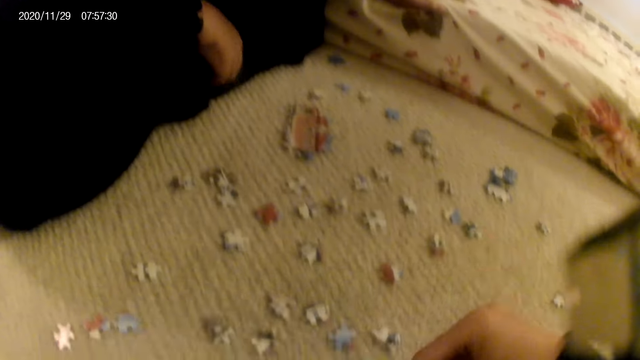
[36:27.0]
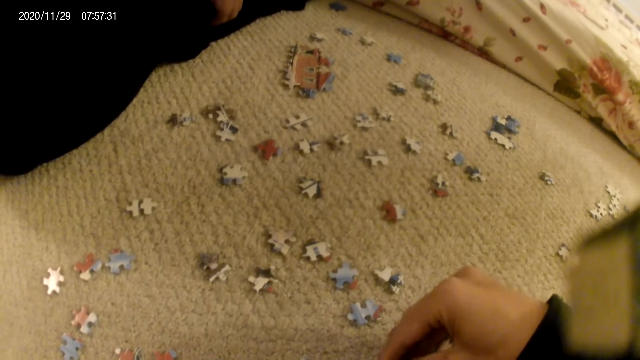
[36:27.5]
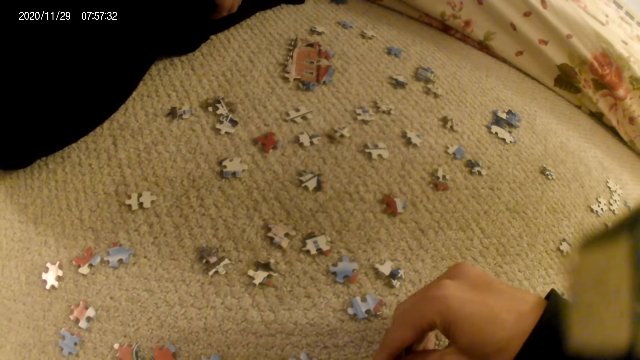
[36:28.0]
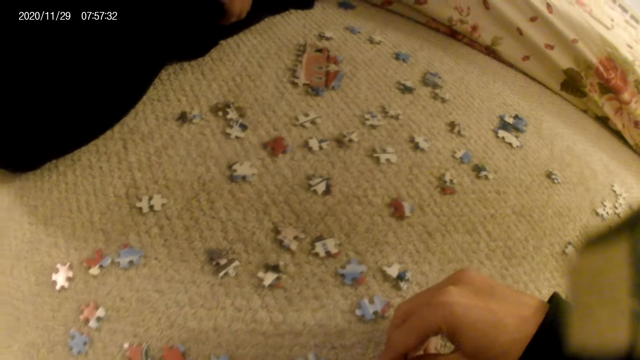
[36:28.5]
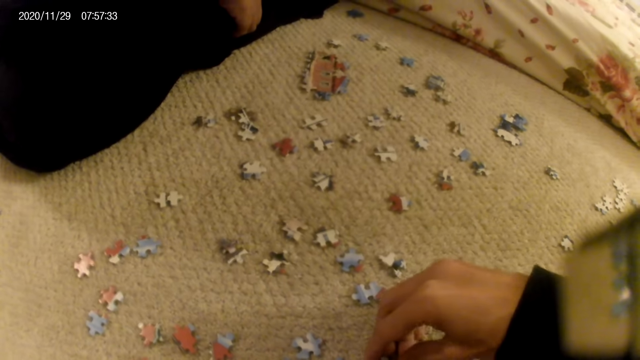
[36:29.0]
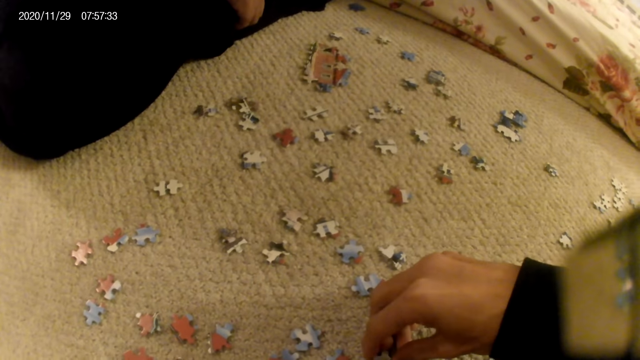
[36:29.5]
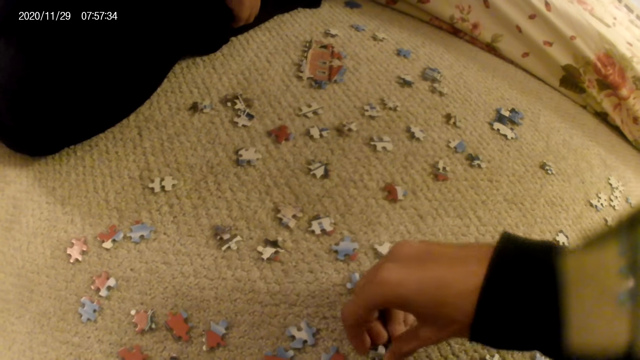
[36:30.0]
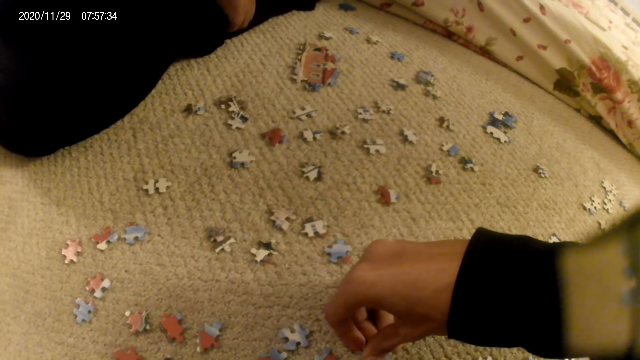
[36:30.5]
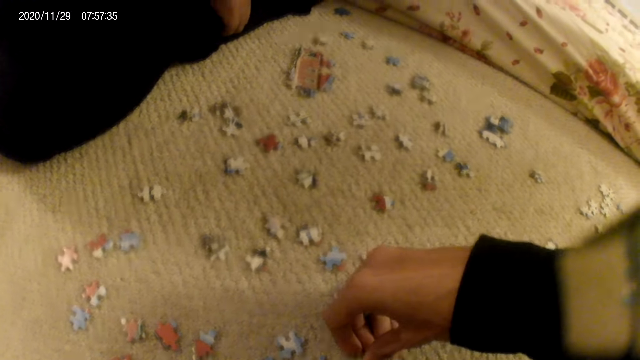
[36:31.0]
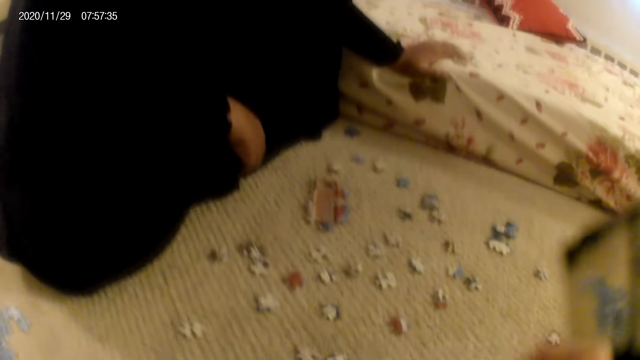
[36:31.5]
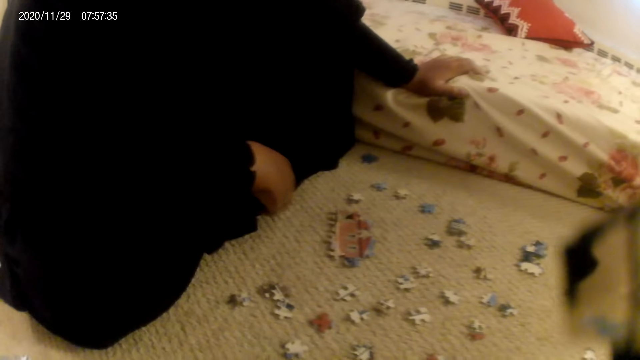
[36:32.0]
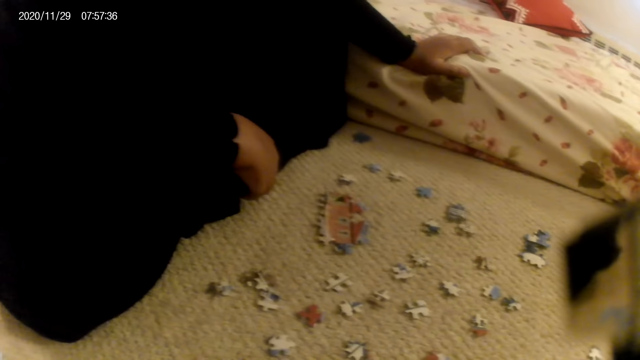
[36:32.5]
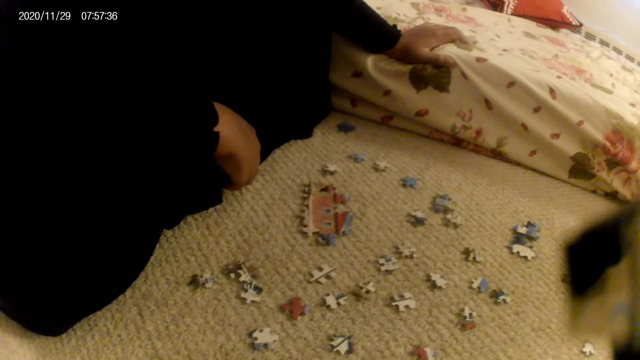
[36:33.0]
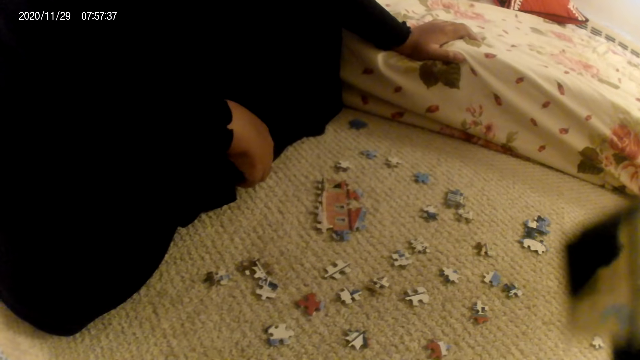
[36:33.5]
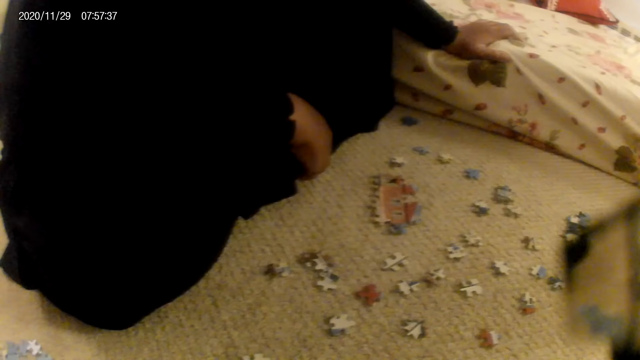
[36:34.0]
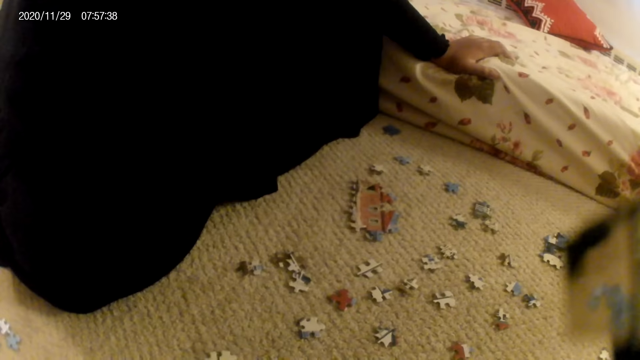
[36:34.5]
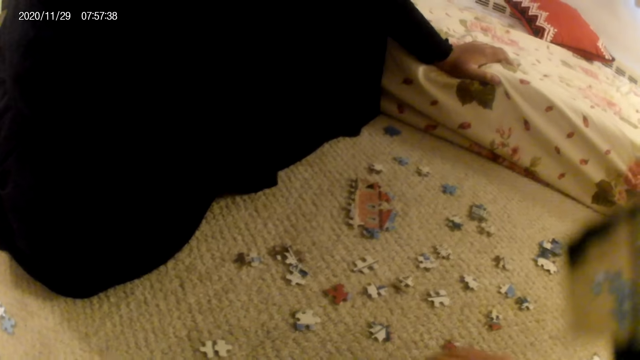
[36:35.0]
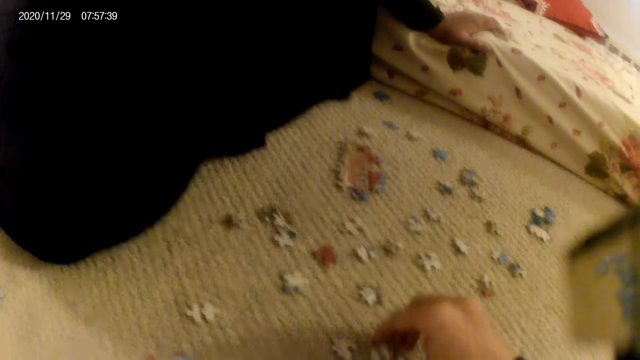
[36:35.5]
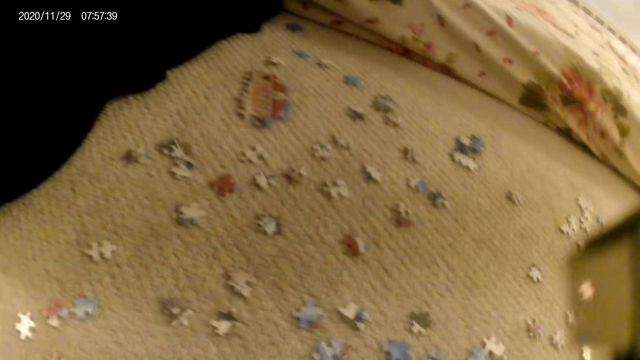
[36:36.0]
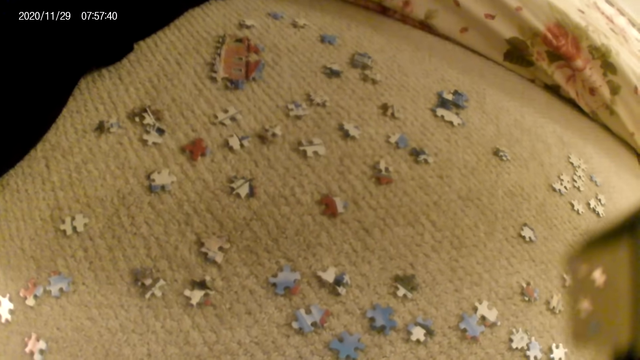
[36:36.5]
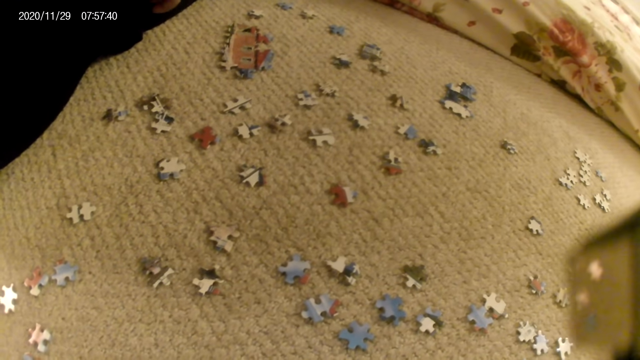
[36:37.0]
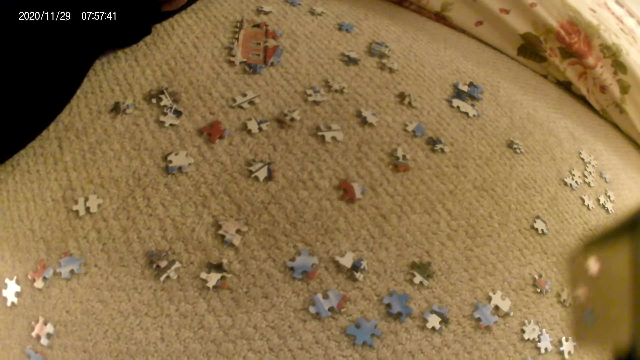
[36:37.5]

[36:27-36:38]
The camera wearer picks a puzzle piece. The lady stares at the puzzle pieces on the floor. The camera wearer joins puzzle pieces and stares at the puzzle pieces on the floor. They pick a puzzle piece.

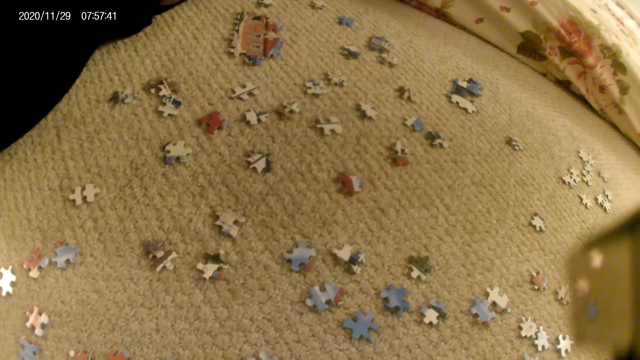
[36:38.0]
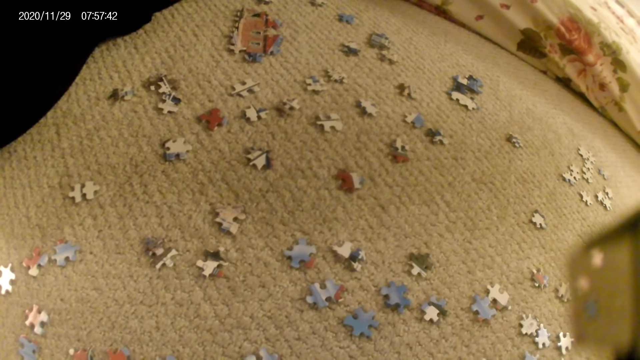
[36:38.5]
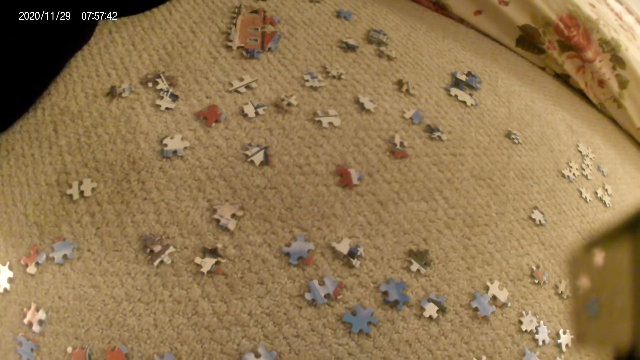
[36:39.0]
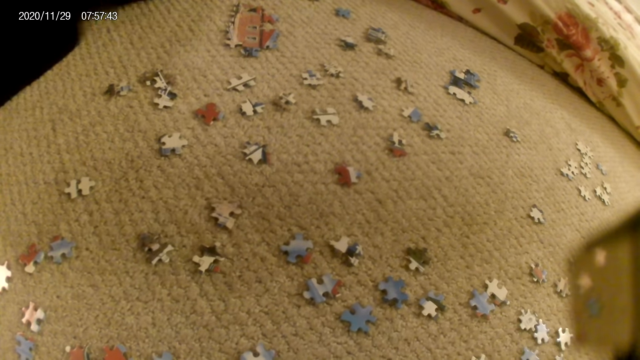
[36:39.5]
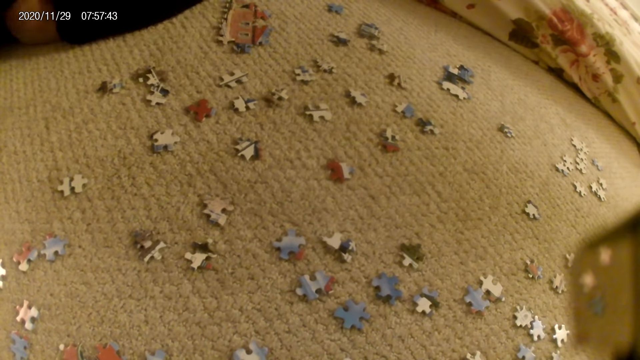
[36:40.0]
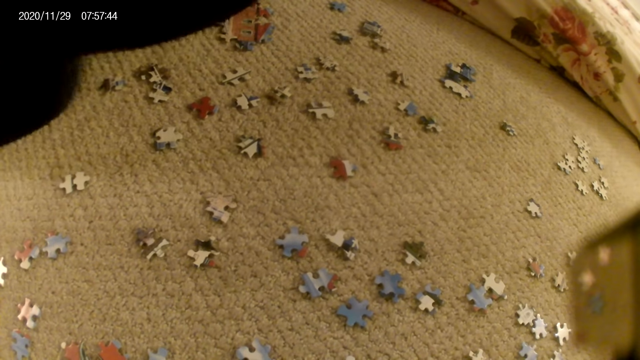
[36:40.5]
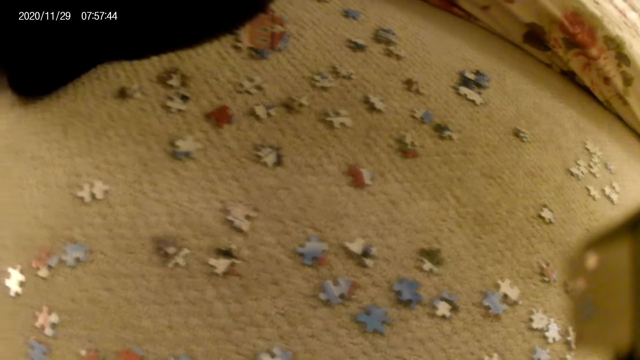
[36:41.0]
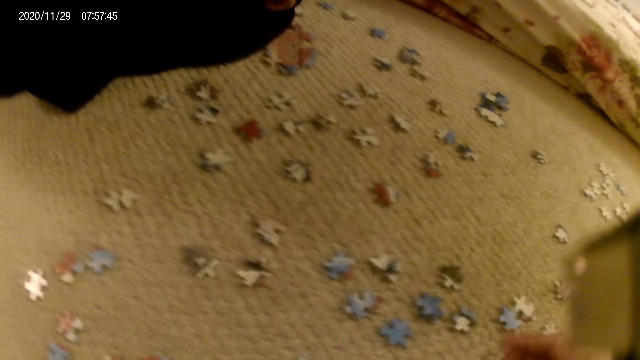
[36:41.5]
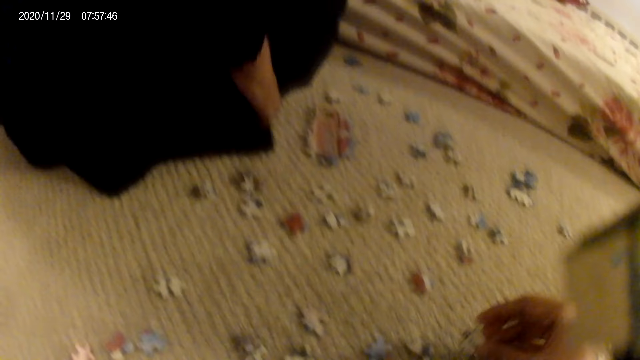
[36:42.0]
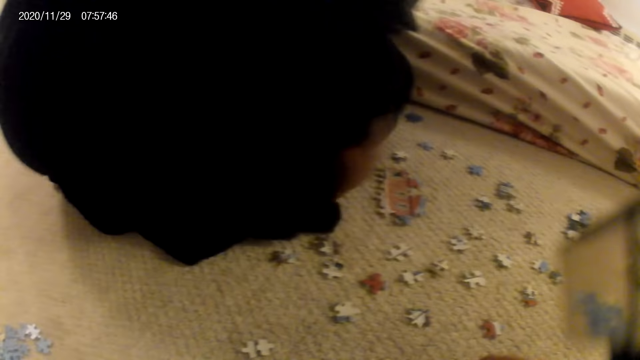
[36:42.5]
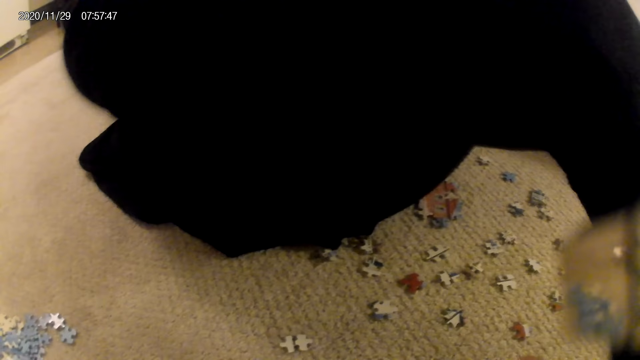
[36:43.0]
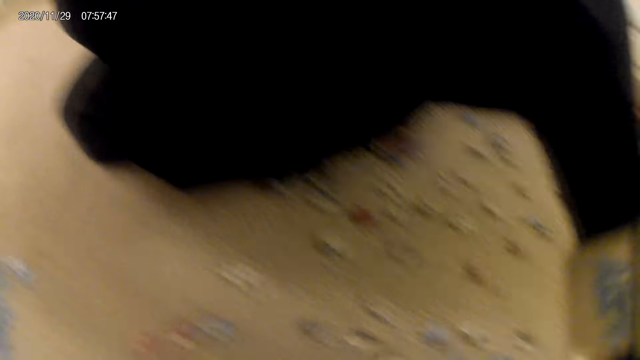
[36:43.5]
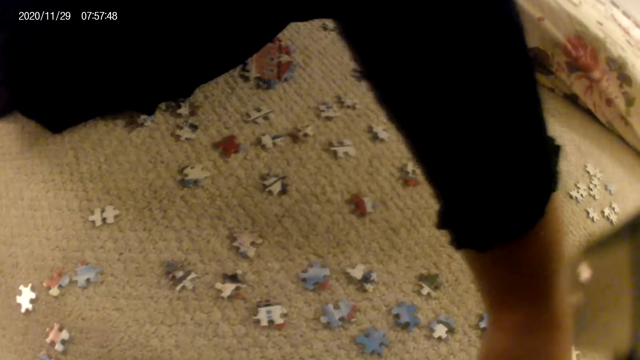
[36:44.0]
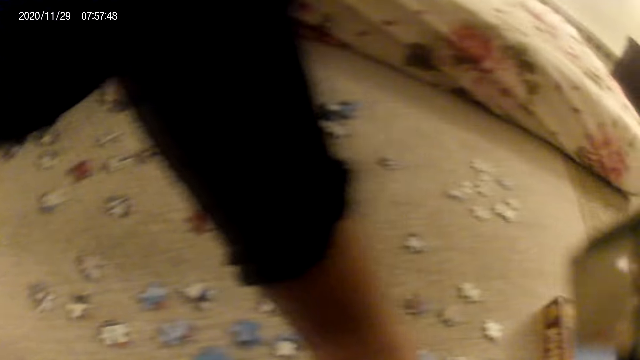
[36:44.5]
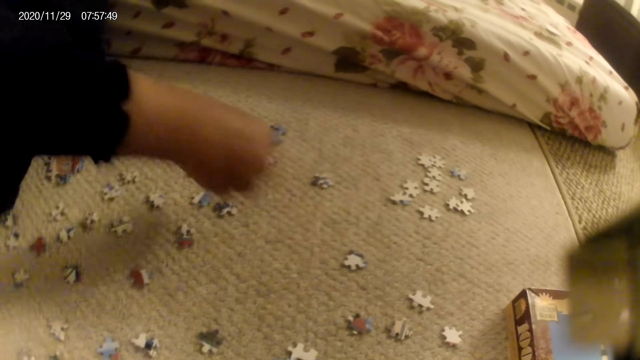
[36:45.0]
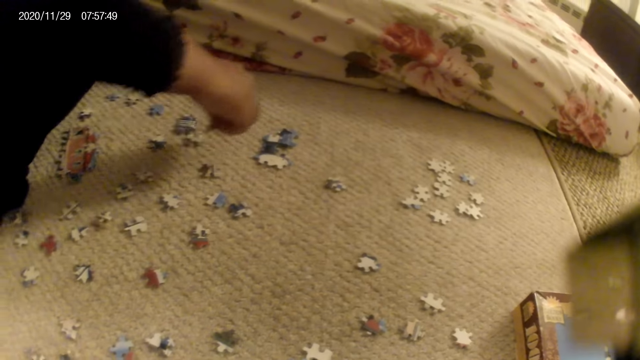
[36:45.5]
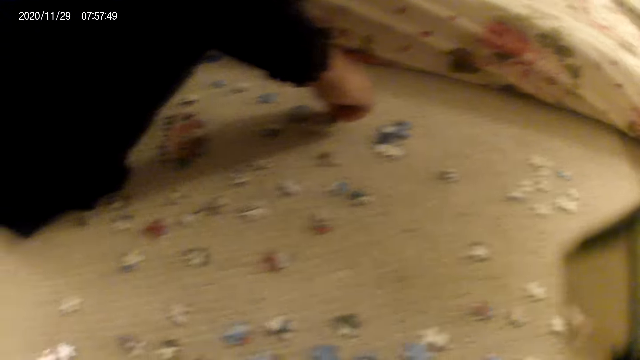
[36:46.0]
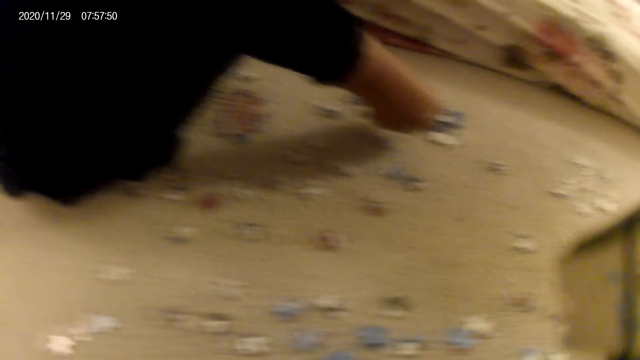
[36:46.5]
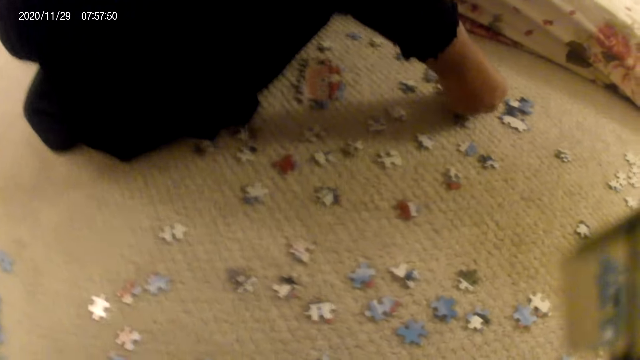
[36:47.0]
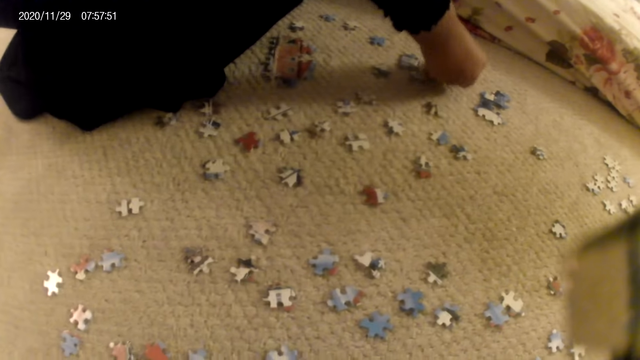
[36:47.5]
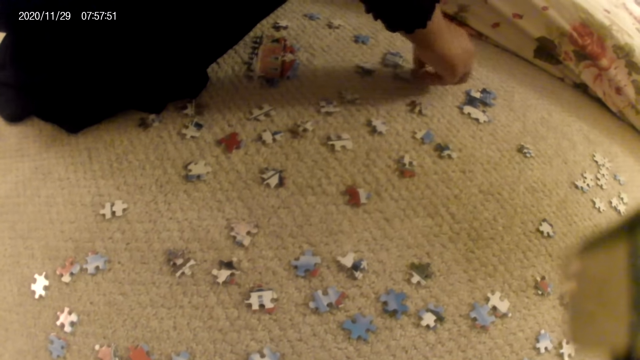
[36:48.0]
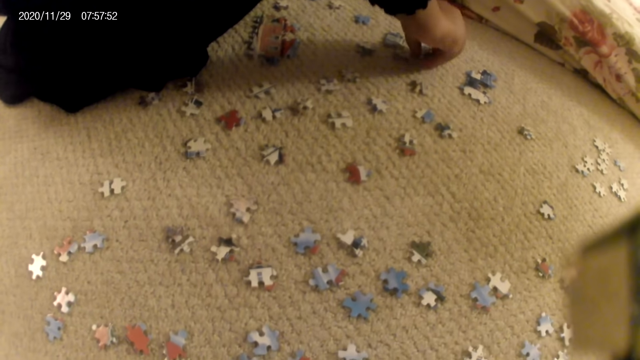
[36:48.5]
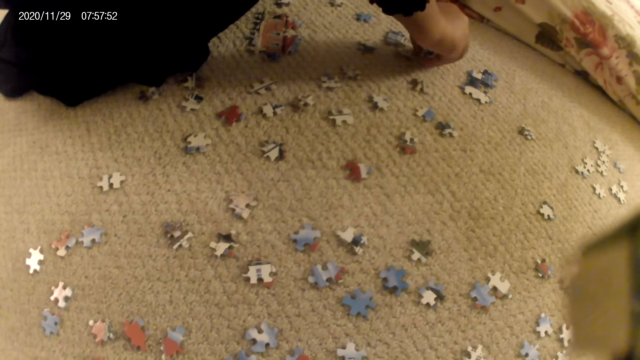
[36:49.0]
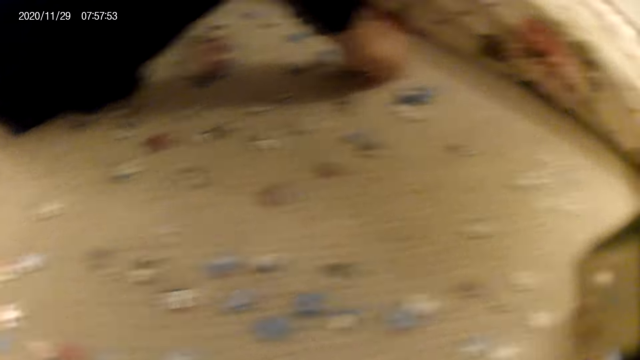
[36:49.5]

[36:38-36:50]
The lady adjusts her sitting position and adjusts the garment. The camera wearer places a puzzle piece on the floor. The lady picks puzzle pieces. The camera wearer stares at the puzzle pieces on the floor. The lady places a puzzle piece on the floor and joins puzzle pieces.
